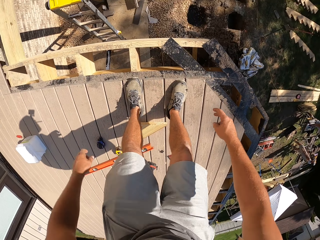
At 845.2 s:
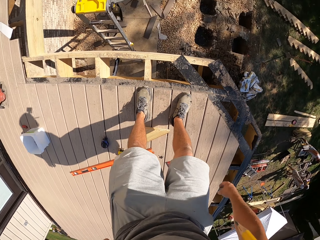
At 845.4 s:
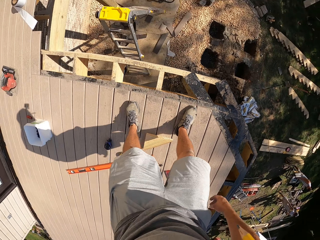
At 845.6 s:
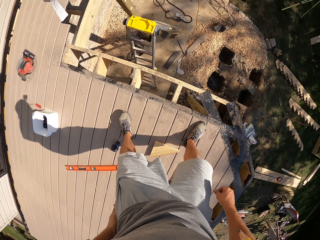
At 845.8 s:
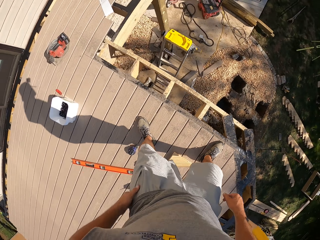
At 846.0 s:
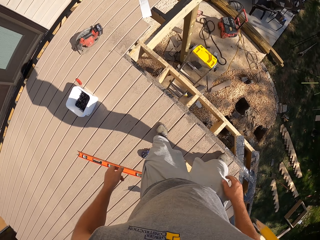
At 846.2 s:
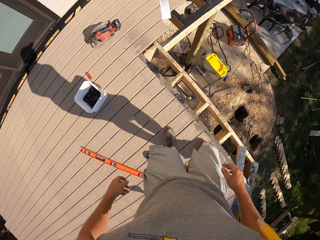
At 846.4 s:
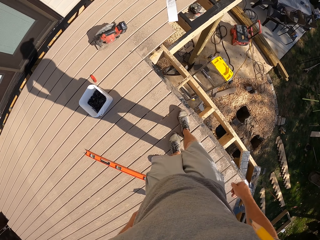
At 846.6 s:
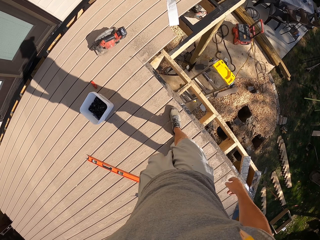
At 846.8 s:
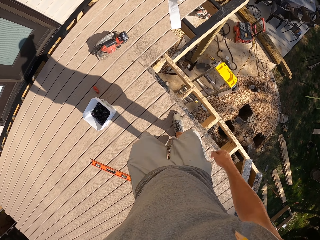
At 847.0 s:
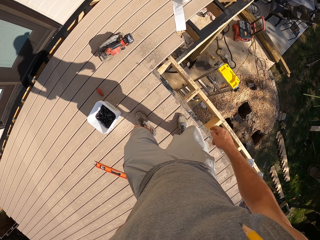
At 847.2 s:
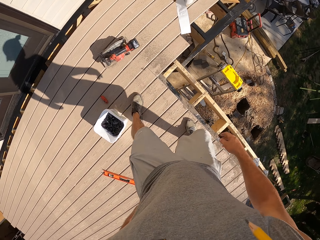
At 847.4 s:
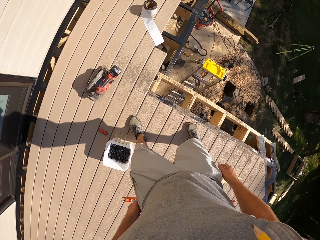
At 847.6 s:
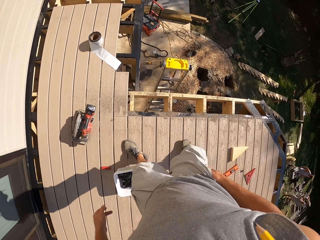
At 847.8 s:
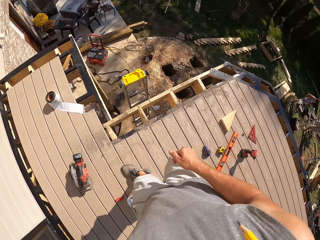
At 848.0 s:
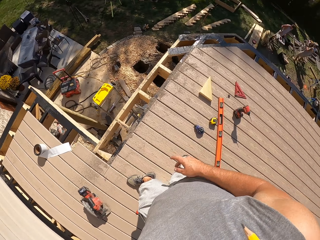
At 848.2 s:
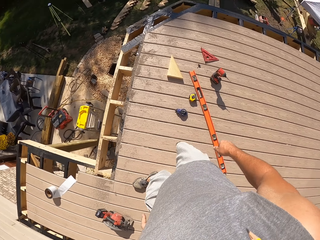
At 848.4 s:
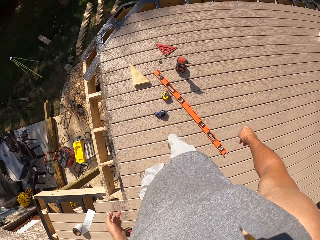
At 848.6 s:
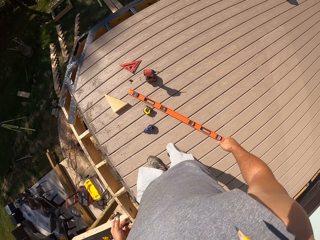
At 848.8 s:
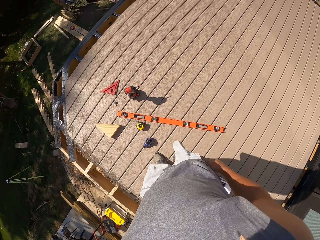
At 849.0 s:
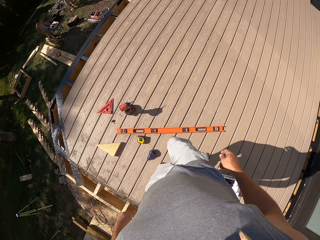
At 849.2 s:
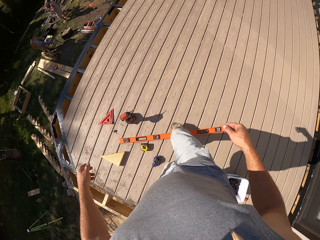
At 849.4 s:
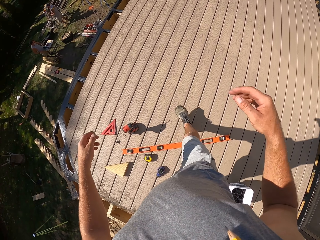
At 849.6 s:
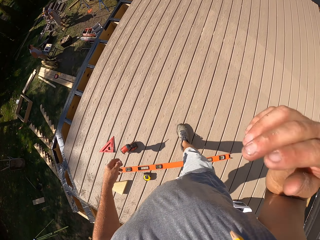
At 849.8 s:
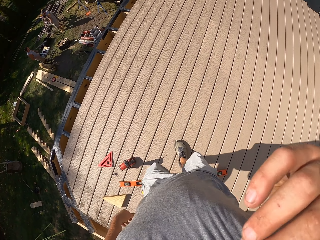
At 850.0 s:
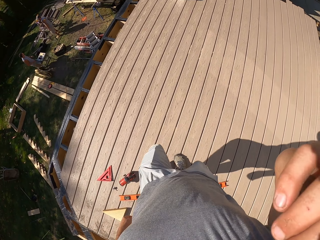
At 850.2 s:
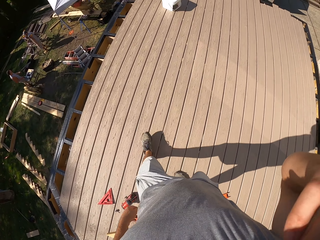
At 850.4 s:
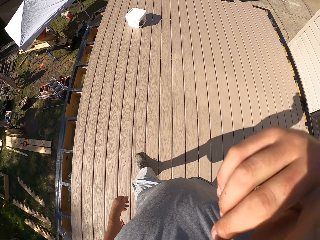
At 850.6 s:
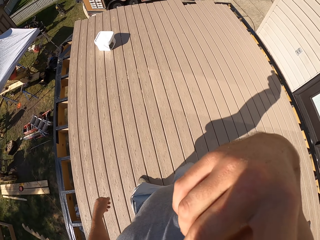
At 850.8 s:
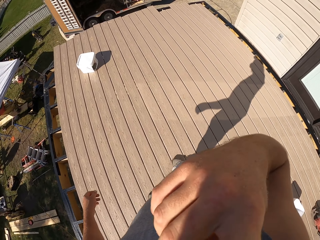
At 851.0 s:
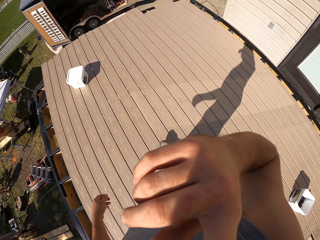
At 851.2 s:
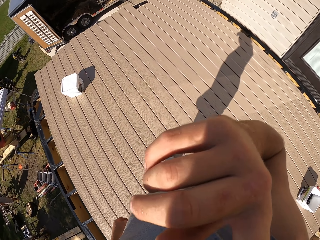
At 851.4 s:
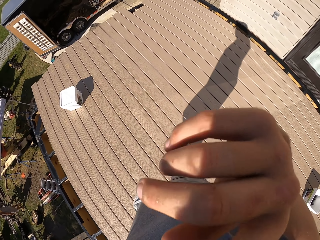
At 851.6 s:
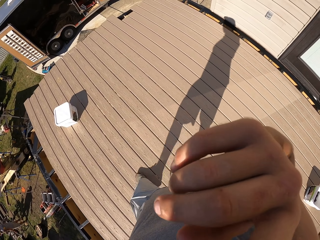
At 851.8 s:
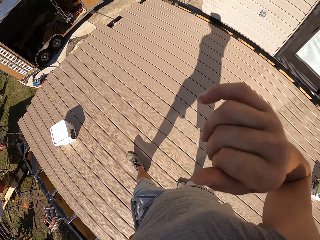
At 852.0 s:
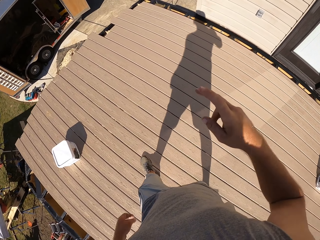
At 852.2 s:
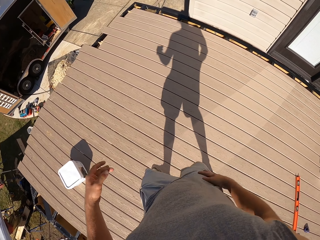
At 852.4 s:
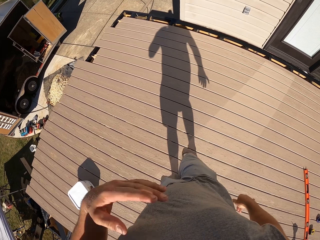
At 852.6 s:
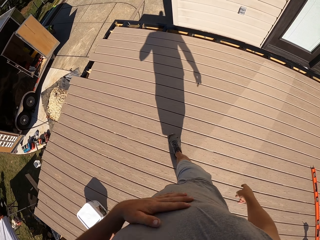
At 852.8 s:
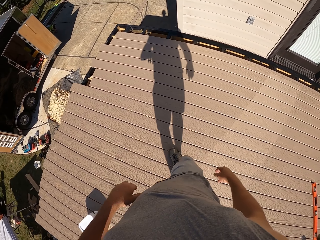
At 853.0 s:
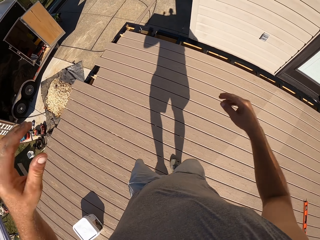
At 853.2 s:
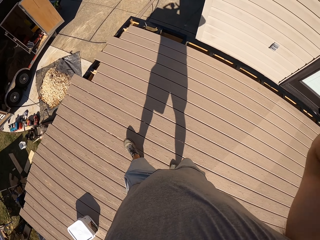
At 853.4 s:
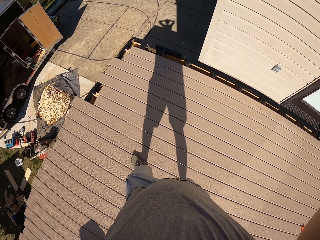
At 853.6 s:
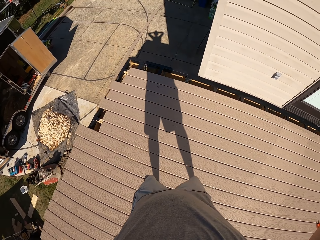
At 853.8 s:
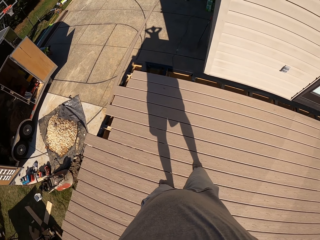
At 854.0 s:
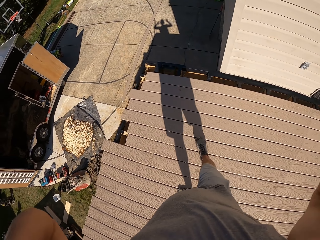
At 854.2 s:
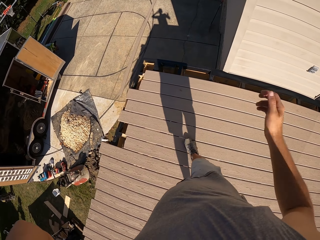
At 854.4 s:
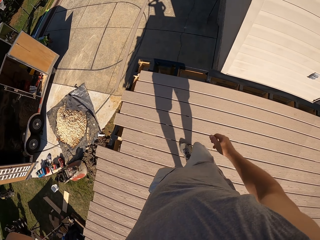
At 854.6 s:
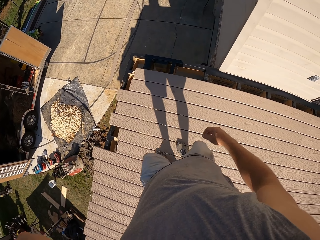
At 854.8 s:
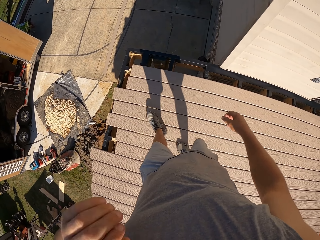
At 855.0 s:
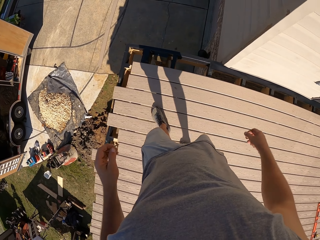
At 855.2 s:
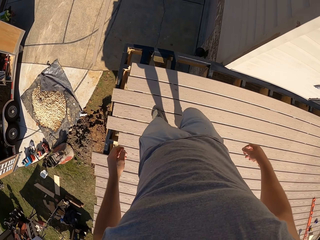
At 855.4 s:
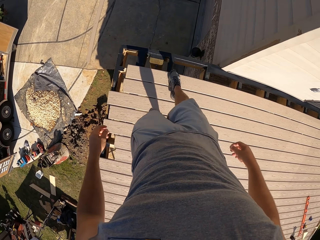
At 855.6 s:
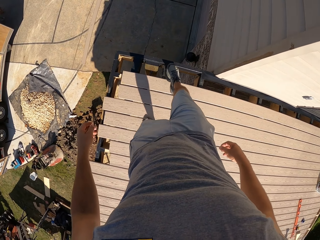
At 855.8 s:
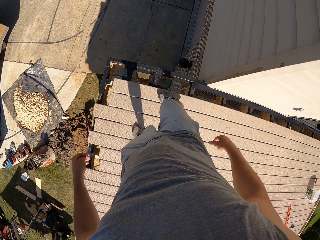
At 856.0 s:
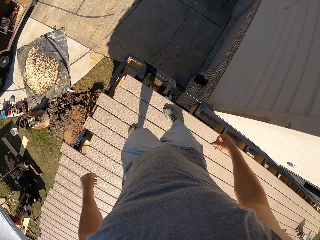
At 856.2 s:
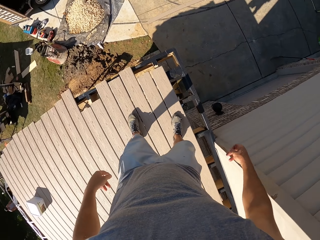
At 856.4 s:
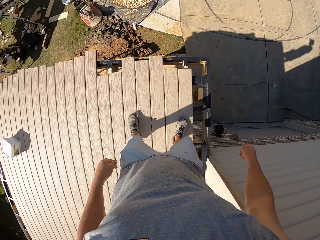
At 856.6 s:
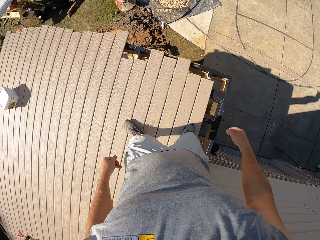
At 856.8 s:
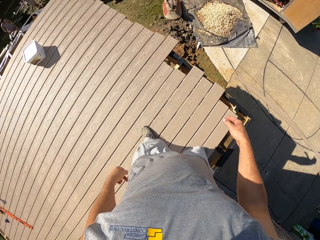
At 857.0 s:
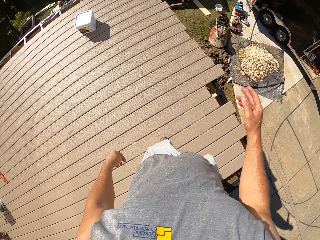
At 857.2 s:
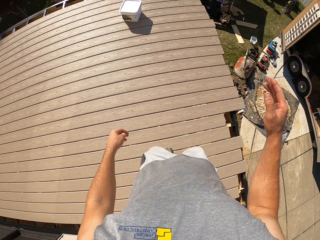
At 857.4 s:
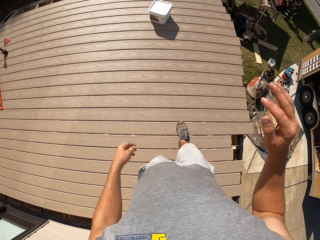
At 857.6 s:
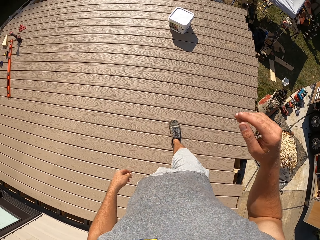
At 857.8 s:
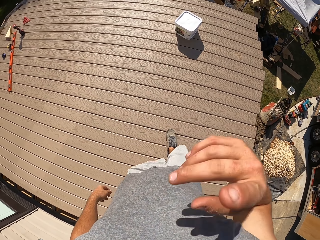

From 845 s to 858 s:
The camera wearer throws a piece of wood frame on the ground. He walks around the veranda. He touches his face with the right hand. He touches his stomach with the left hand and touches his head. He does something with both hands. He lowers his right hand. He lowers his left hand. He walks around the veranda.

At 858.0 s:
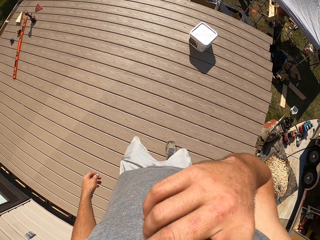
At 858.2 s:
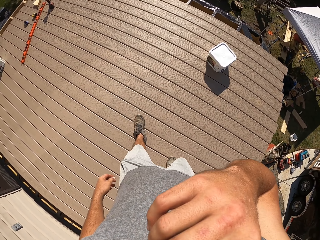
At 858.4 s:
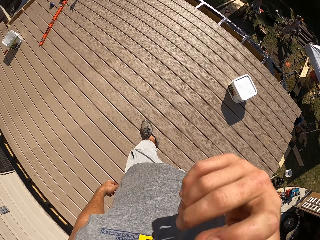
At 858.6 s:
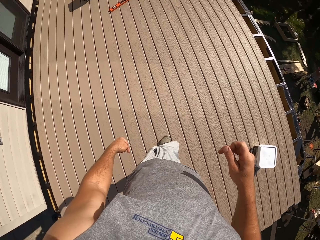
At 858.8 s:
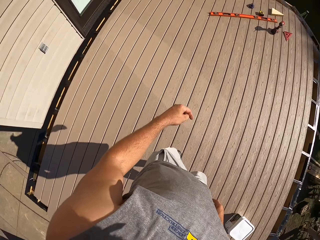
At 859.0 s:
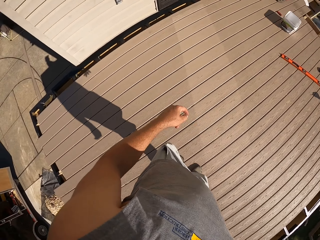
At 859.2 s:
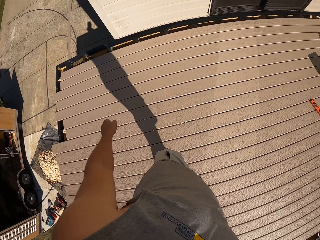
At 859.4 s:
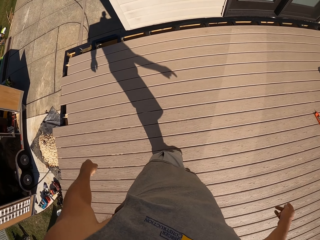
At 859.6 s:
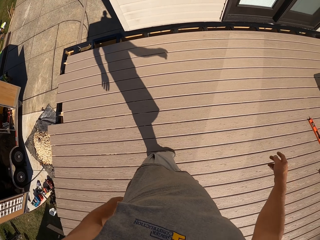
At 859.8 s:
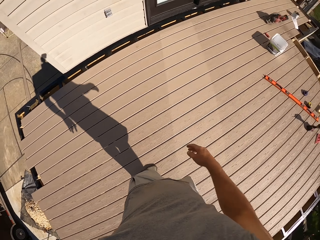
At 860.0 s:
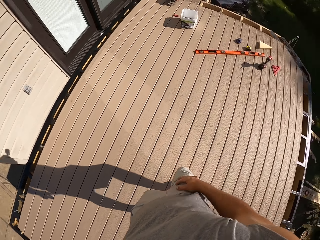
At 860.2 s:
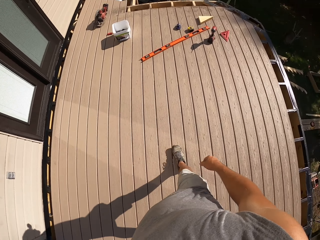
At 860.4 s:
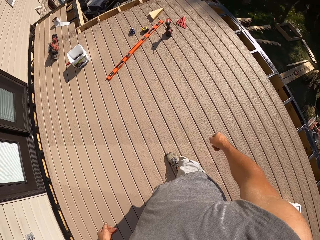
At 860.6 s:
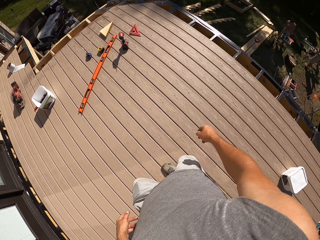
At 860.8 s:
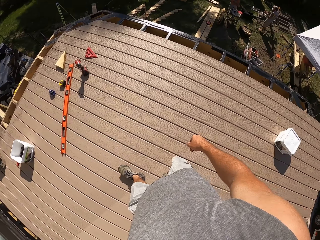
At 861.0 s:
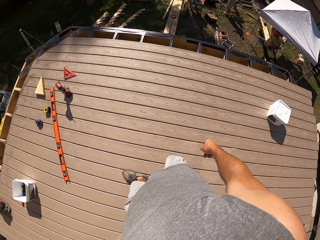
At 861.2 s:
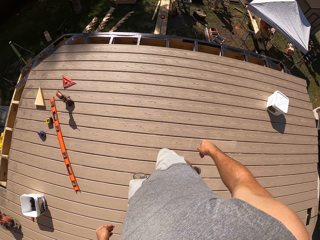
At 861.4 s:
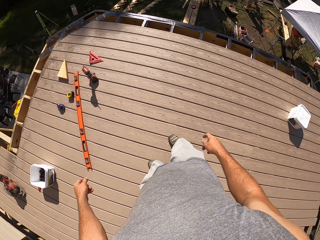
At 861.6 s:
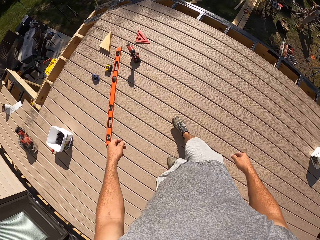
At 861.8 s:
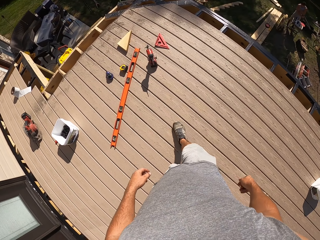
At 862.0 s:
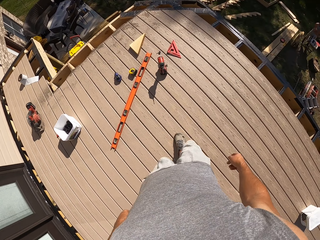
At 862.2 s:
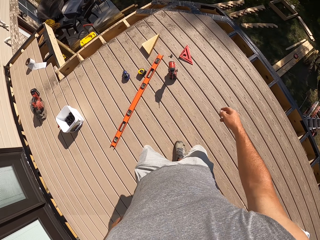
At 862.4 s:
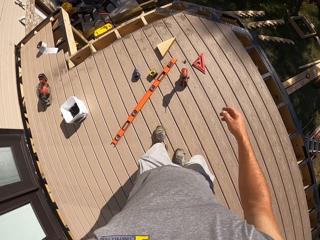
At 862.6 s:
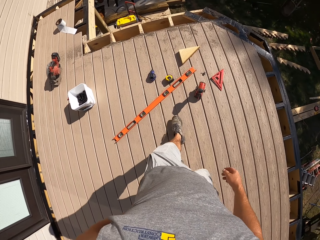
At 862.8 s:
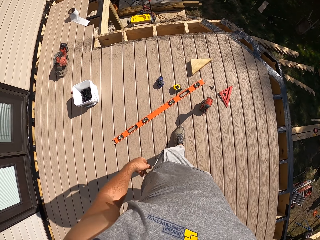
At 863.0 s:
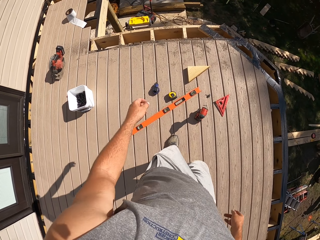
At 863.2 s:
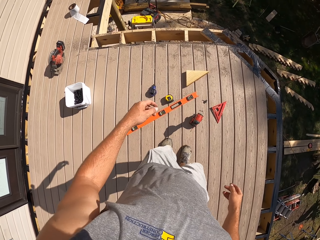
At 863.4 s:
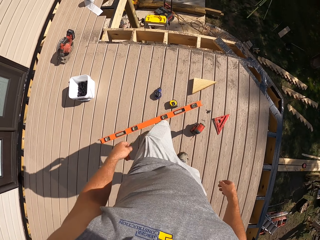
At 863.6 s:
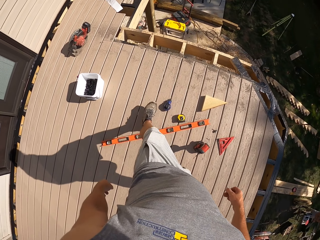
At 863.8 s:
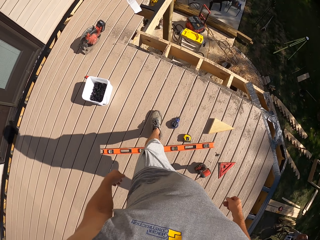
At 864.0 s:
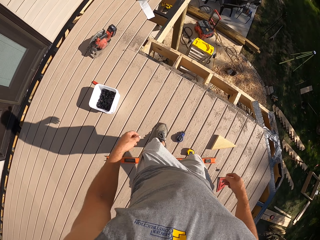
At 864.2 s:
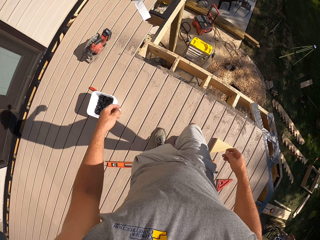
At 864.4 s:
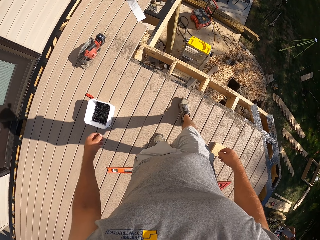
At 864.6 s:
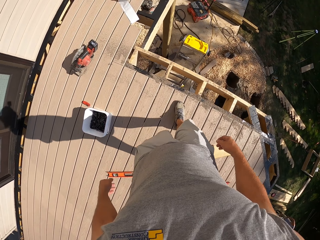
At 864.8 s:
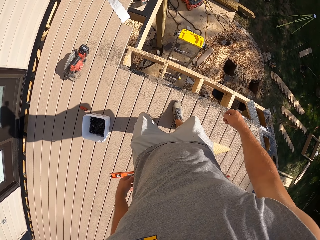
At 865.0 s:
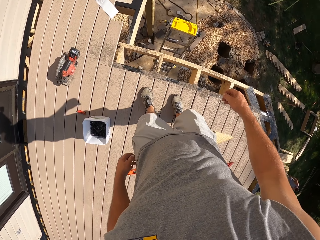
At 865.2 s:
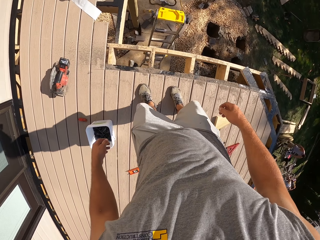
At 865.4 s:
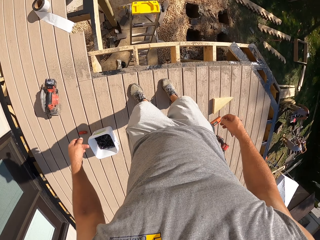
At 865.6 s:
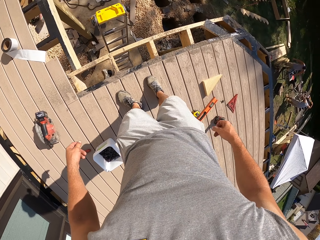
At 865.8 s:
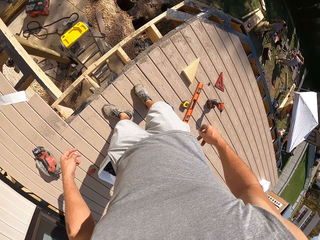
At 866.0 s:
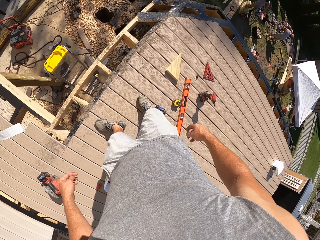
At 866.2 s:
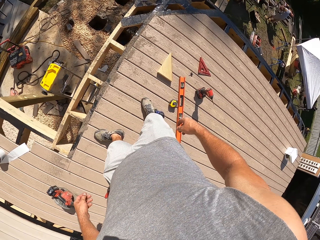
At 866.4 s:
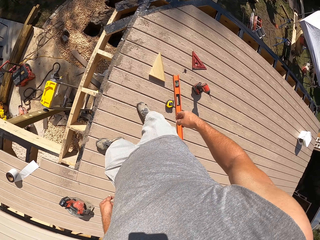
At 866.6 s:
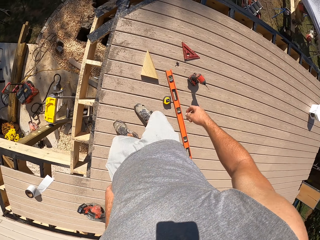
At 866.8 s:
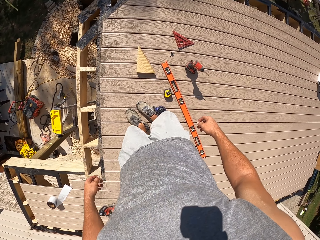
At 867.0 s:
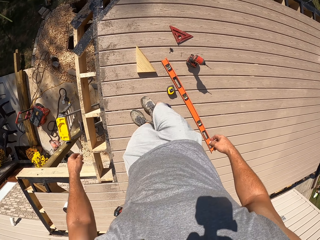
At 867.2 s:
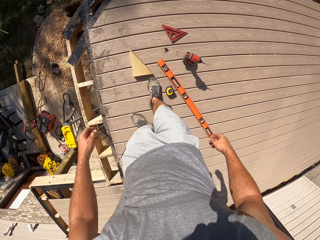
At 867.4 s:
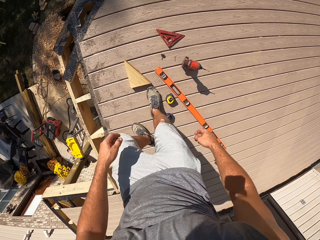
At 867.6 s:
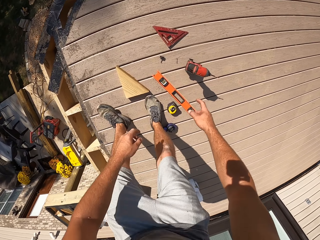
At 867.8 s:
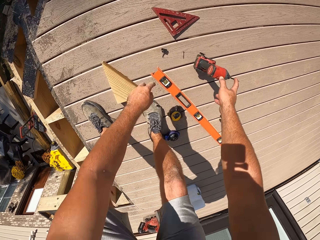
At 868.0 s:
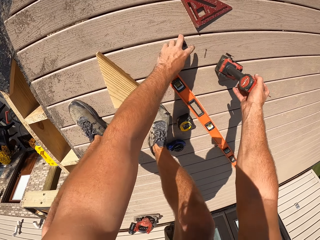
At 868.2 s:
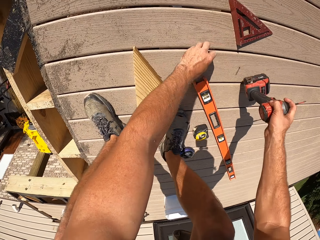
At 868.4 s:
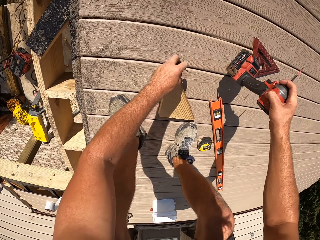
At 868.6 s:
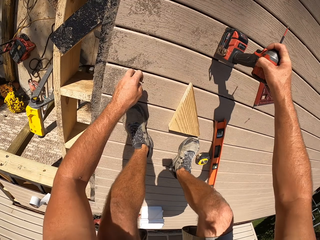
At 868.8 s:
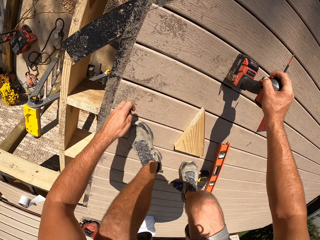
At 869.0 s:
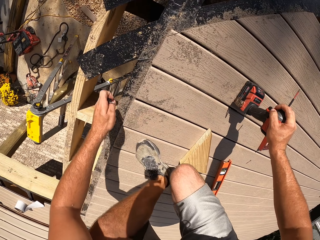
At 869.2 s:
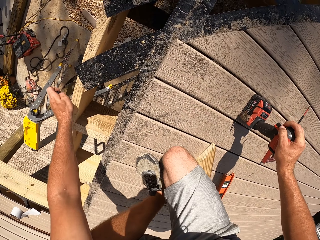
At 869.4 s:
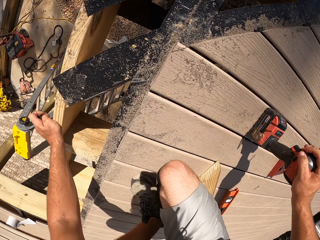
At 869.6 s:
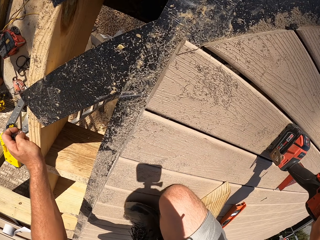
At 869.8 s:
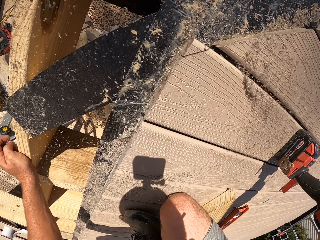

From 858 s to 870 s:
The camera wearer does something with the right hand. They pick up a screw from the veranda floor with the left hand and pick up a cordless drill from the veranda floor with the right hand. They squat on the veranda floor. They touch the veranda wood frame with the left hand.
